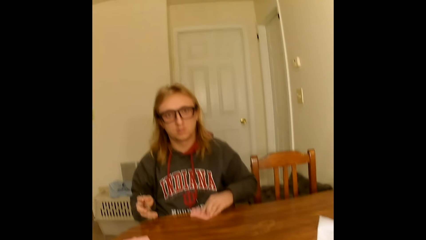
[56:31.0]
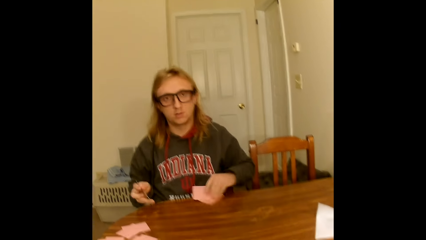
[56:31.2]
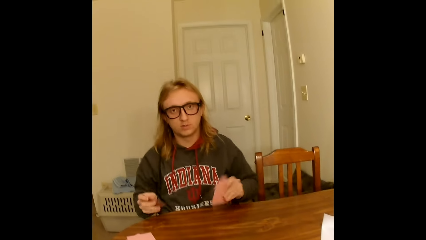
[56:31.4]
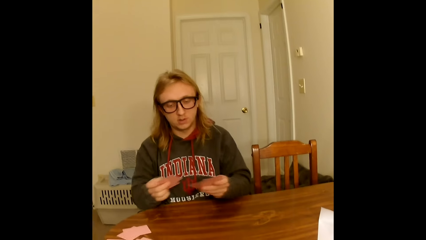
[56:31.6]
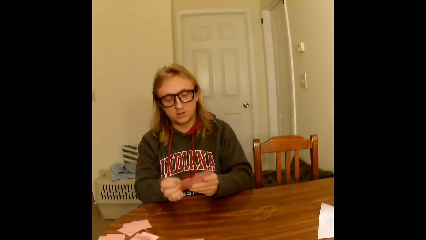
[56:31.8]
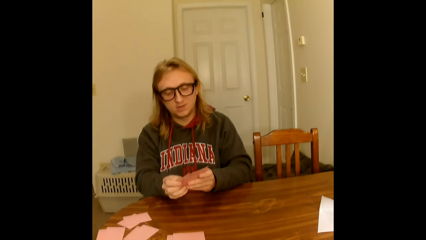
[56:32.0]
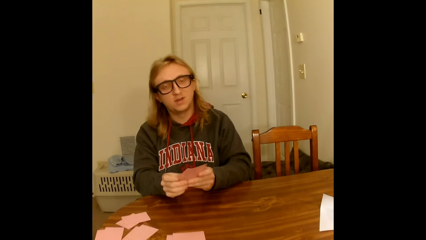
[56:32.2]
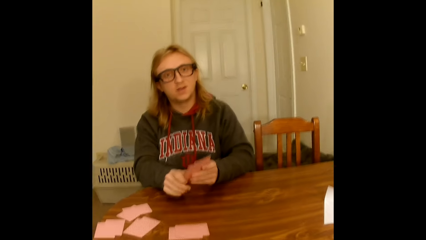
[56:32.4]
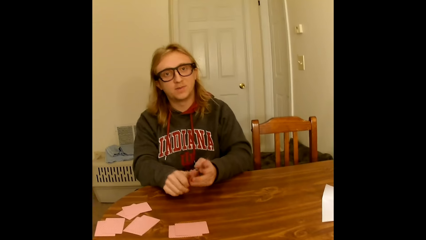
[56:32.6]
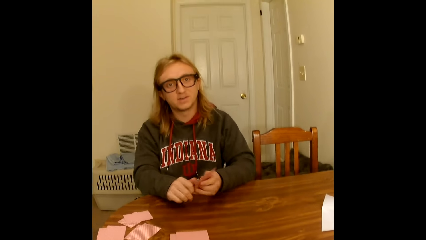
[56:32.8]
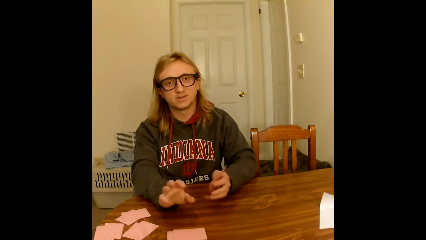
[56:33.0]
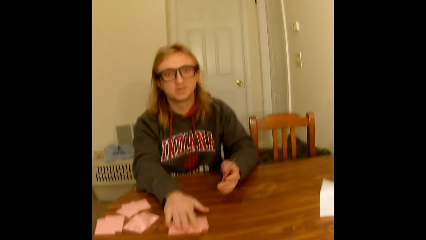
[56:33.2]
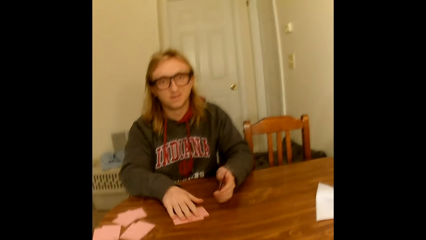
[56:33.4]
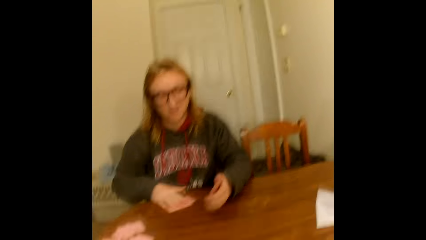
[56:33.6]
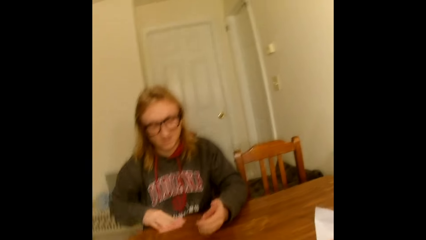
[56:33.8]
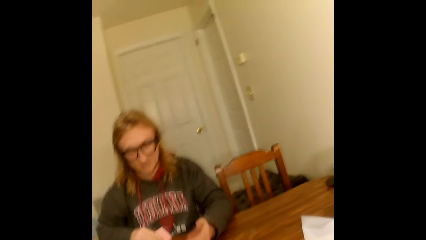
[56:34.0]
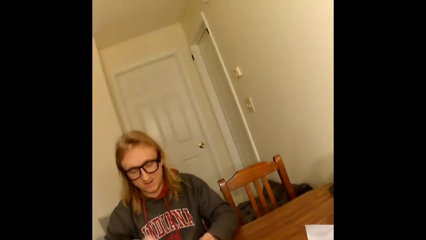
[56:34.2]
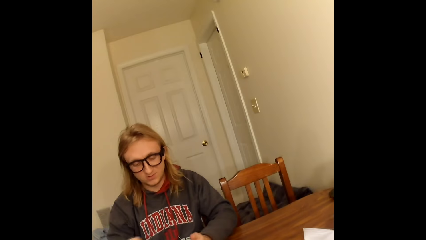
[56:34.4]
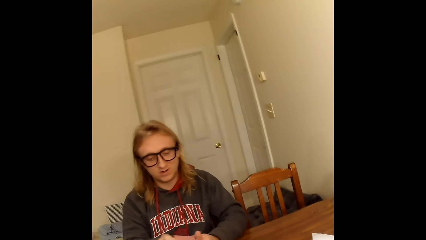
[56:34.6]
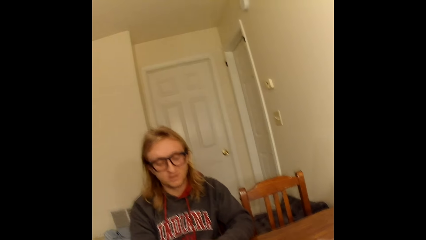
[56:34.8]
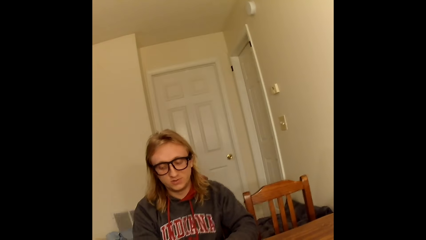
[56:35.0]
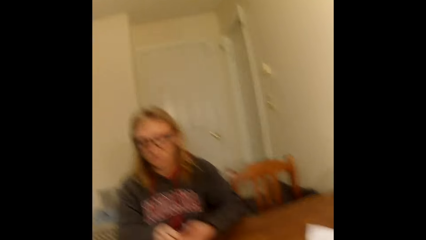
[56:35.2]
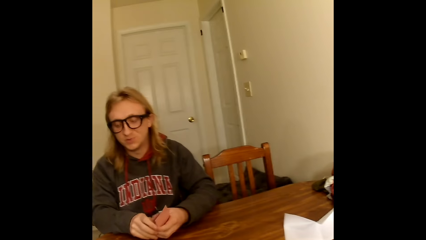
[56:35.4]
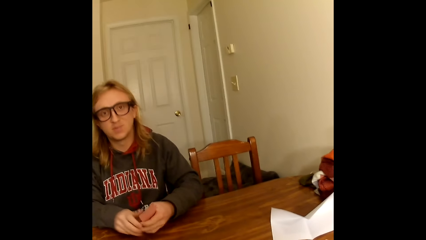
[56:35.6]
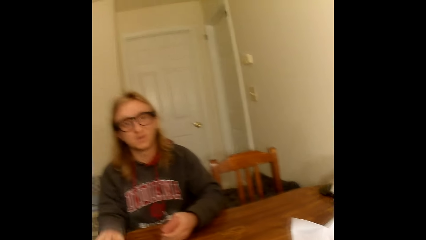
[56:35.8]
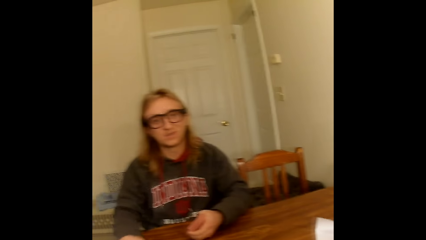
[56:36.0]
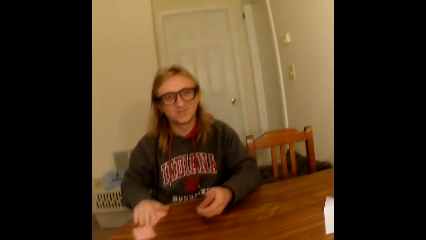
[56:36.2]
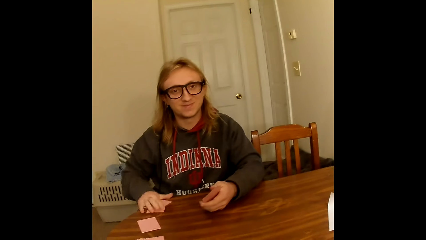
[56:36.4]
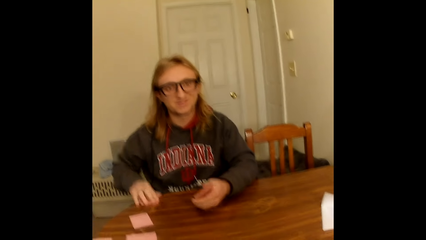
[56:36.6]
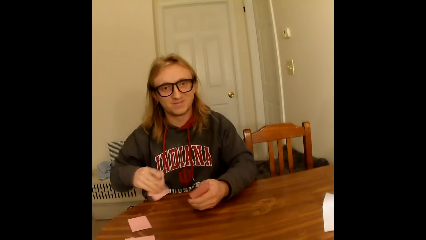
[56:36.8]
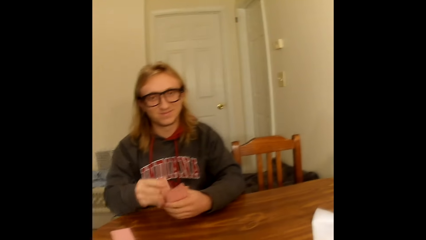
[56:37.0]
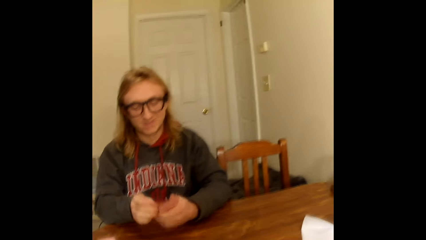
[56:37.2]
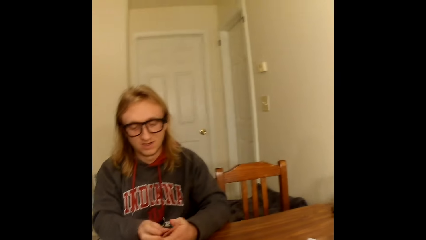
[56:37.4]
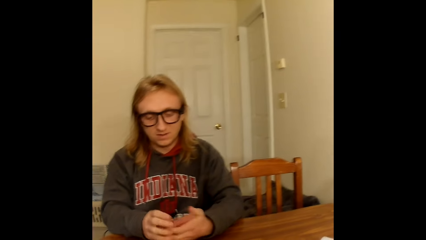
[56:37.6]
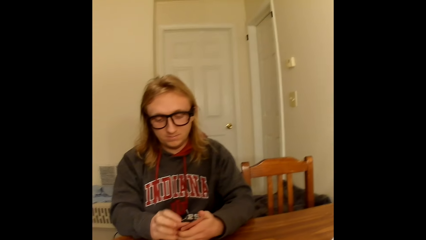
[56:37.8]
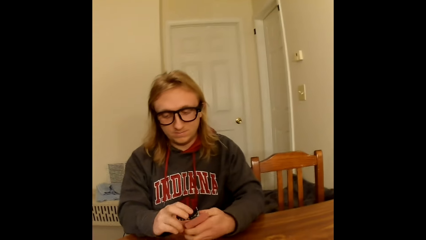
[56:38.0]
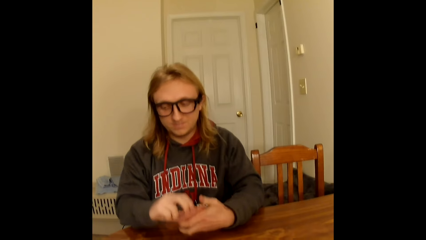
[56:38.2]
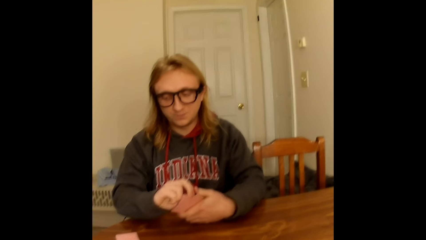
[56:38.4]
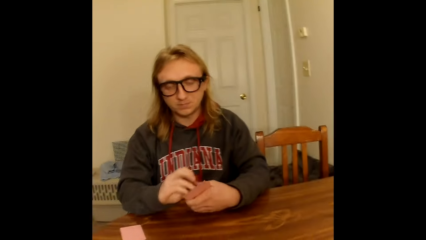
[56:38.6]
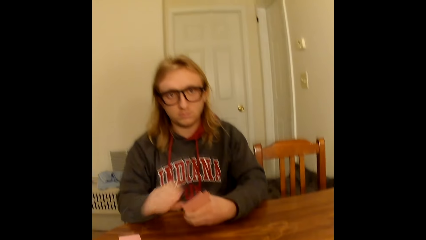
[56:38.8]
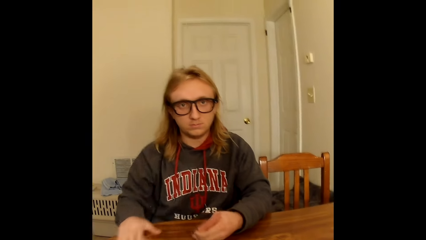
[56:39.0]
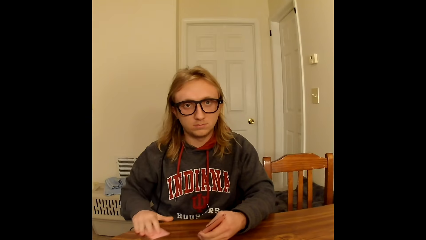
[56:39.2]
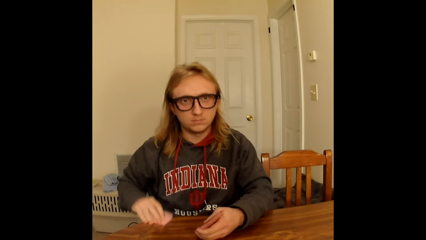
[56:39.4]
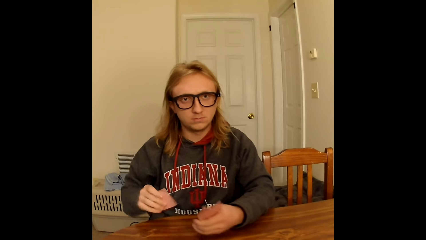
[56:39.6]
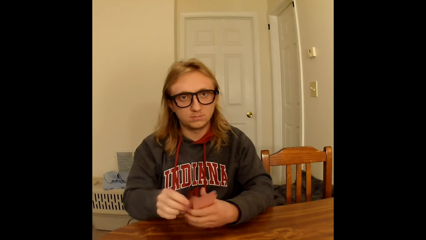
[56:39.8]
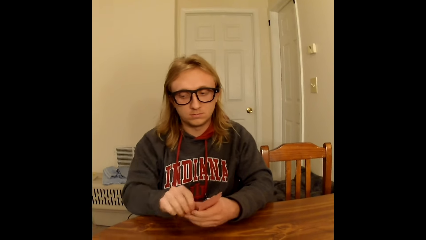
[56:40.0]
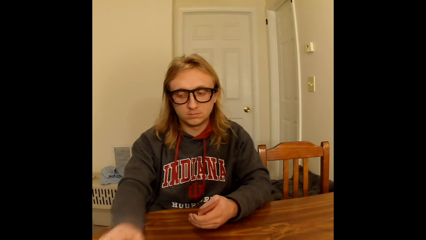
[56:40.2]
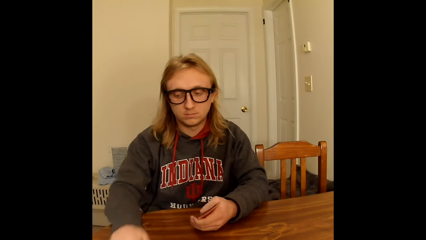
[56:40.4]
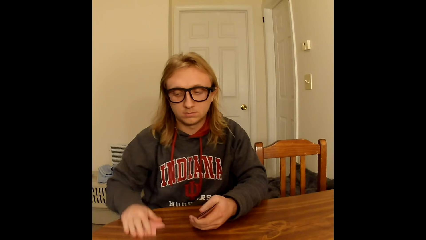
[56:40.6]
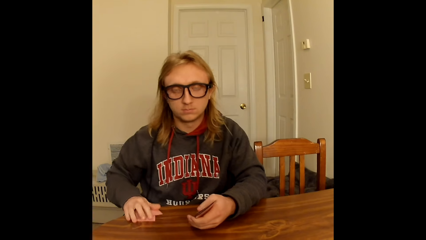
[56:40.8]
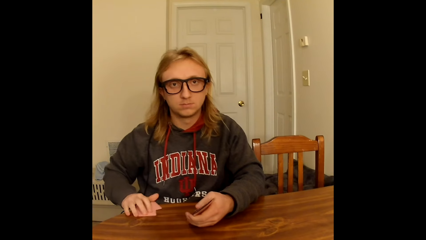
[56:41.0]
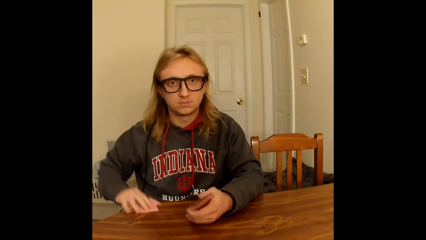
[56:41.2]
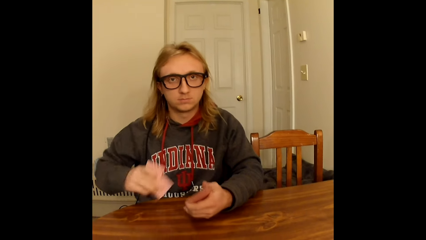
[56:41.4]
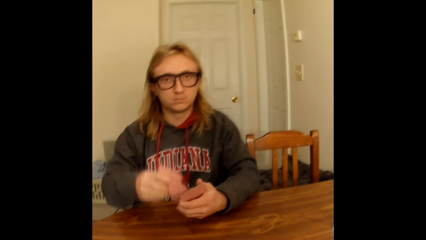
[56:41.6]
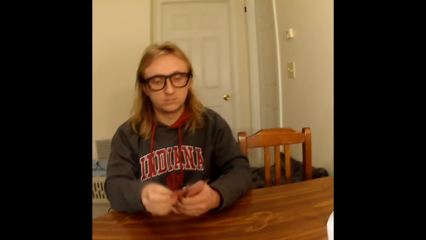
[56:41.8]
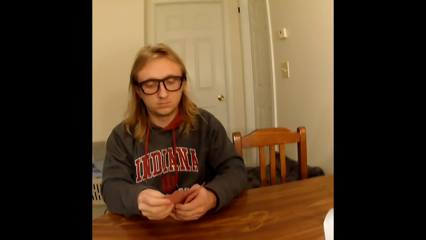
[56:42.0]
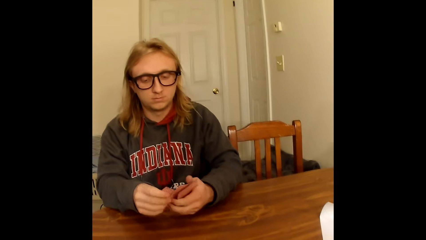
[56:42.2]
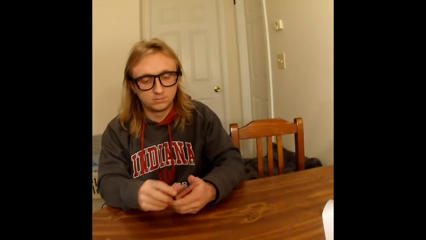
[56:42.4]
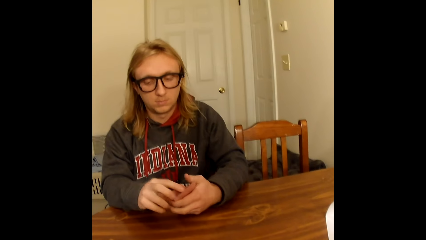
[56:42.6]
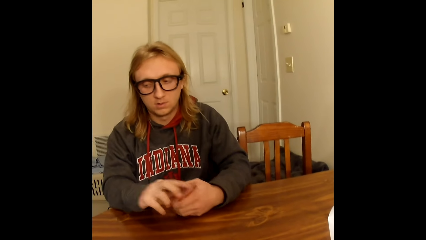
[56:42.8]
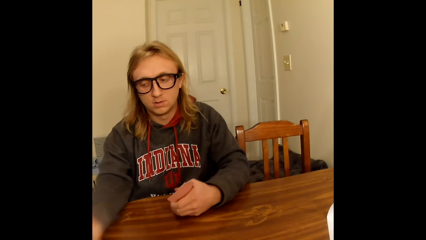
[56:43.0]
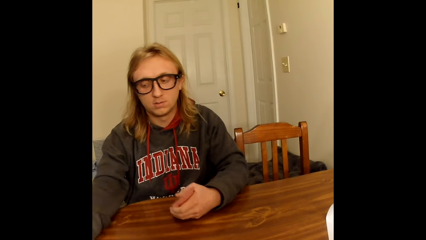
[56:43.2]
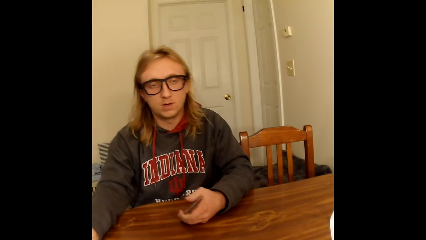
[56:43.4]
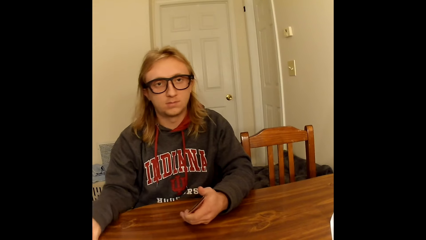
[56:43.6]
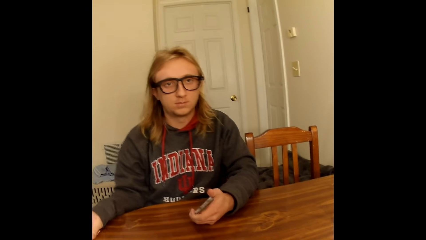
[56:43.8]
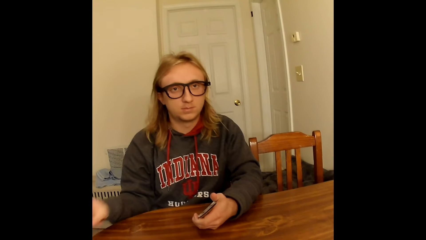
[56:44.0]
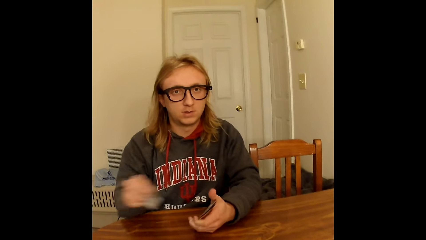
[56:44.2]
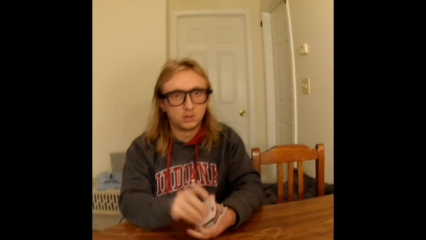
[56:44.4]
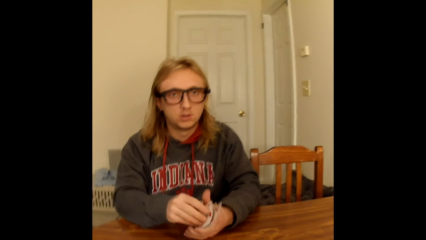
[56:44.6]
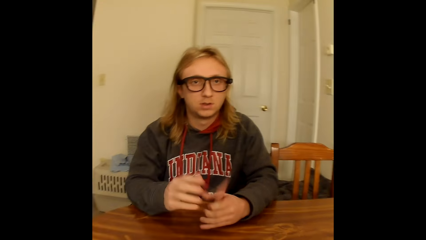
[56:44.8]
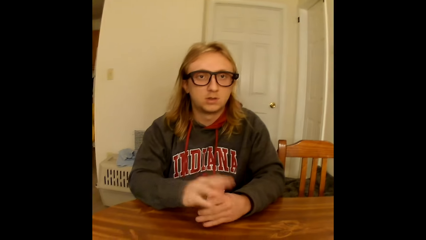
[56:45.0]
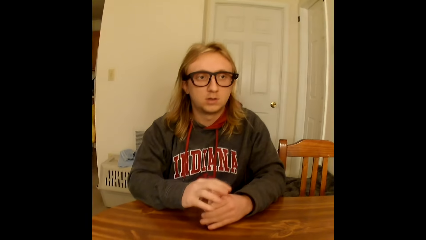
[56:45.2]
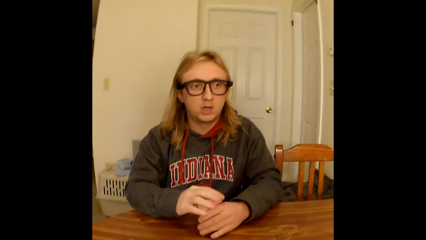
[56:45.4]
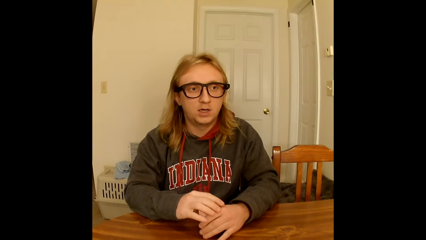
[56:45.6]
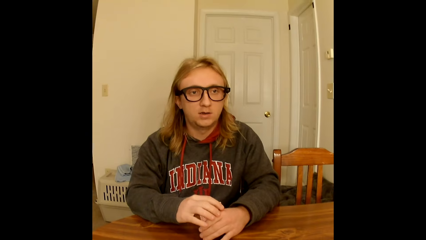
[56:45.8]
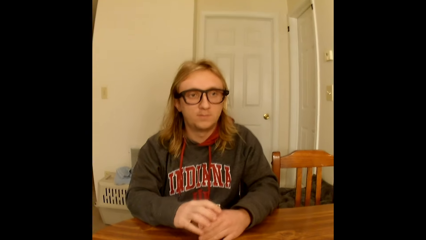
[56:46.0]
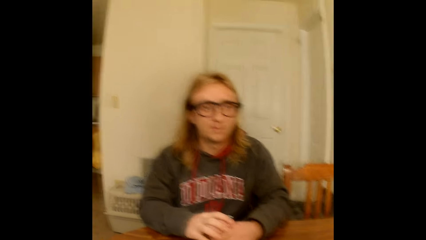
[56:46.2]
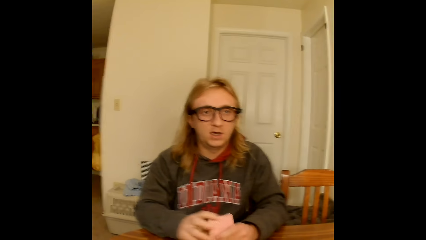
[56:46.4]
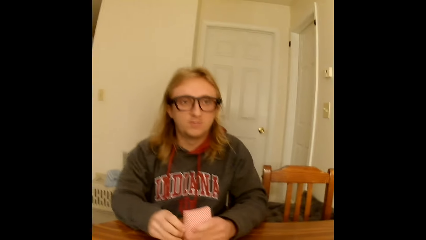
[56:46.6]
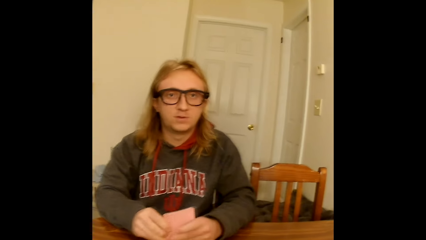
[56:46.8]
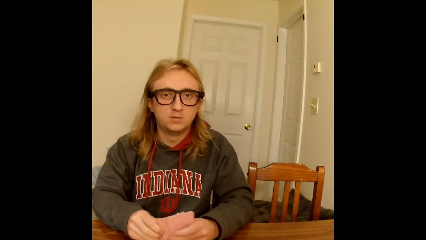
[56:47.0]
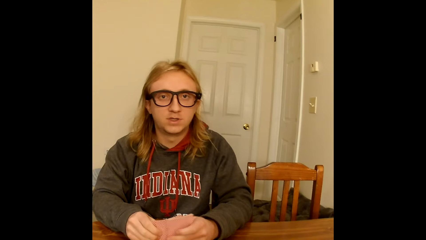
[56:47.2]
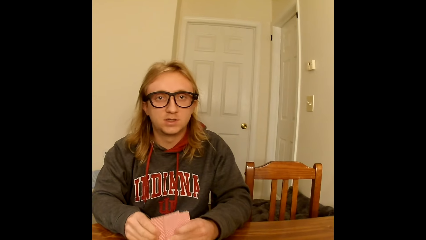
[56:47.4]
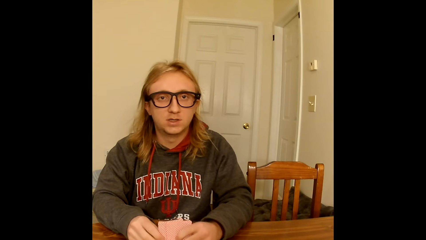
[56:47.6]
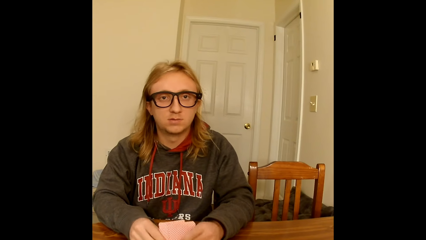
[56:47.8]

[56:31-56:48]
The man holds the playing cards face up to him with both hands on the table, arranges the playing cards into a deck in his hands with both hands, holds the deck of playing cards face up to him in his left hand, takes some face down playing cards on the table with his right hand, and holds the playing cards face up to him with both hands on the table. The man takes another set of face down playing cards on the table with his right hand and holds the playing cards face up to him with both hands on the table. The man takes another set of face down playing cards on the table with his right hand and puts the playing cards in his right hand onto the face up playing cards in his left hand on the table. The man takes another set of face down playing cards on the table with his right hand, puts the playing cards in his right hand onto the face up playing cards in his left hand on the table, and holds the card with both hands. The man takes another set of face down playing cards on the table with his right hand, puts the playing cards in his right hand onto the face up playing cards in his left hand on the table, arranges the playing cards into a deck on the table with both hands, and holds the card with the left hand. The man holds the deck of playing cards face up to him with both hands on the table and taps the table with the deck of playing cards in both hands.
